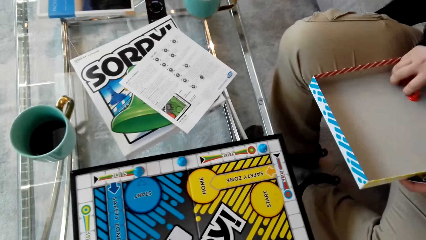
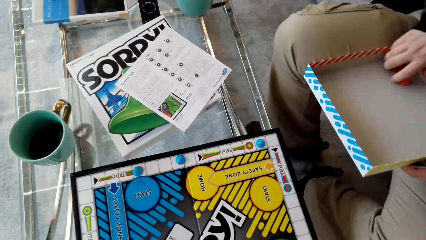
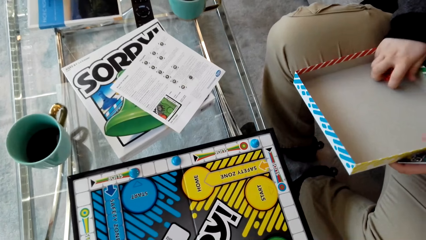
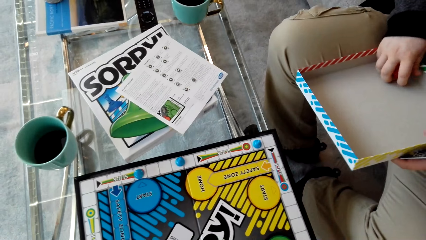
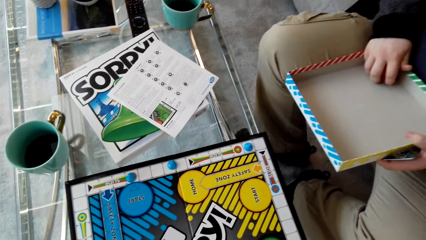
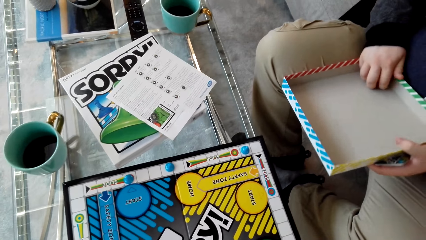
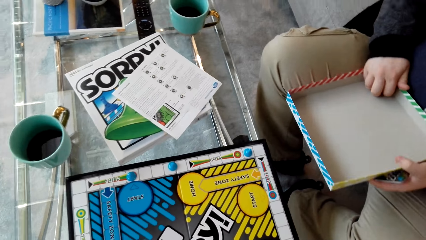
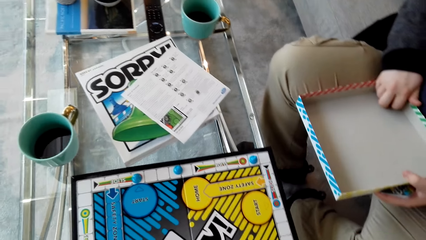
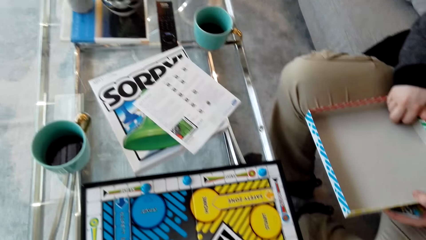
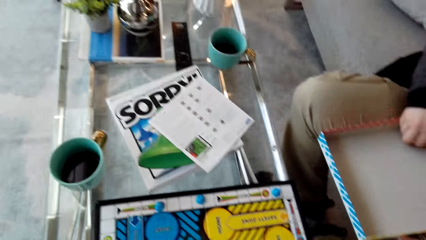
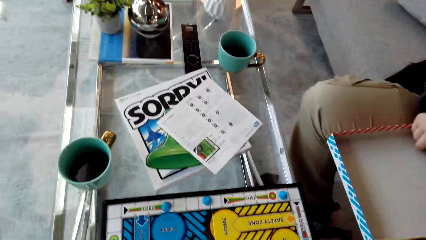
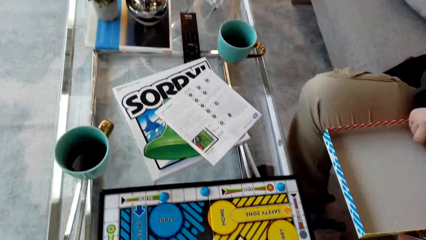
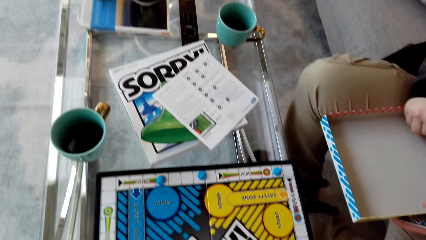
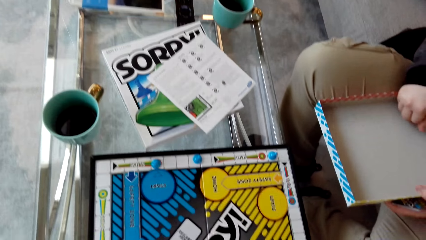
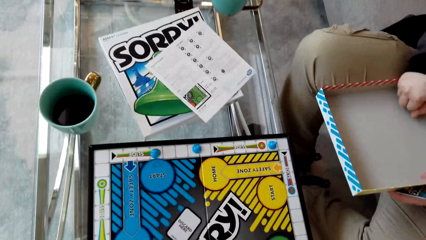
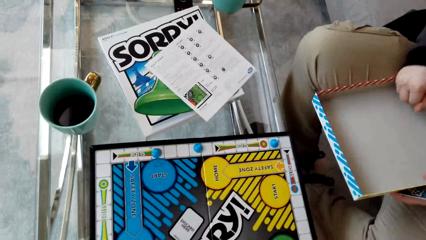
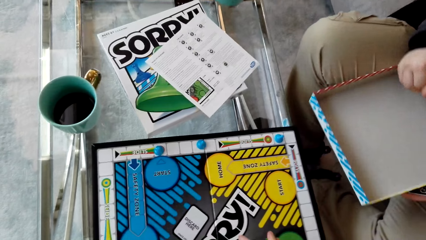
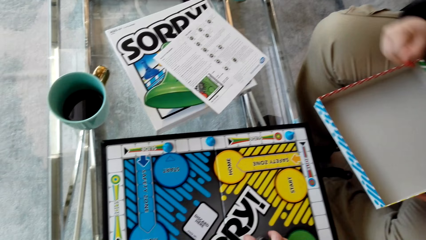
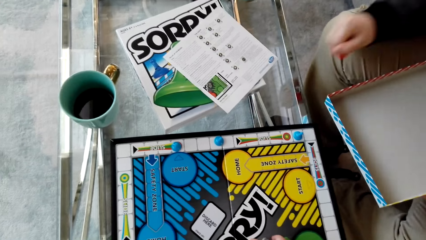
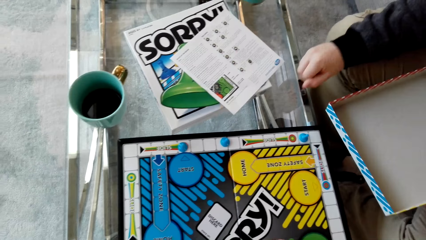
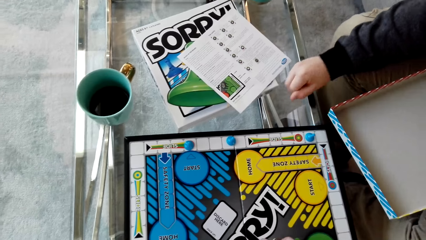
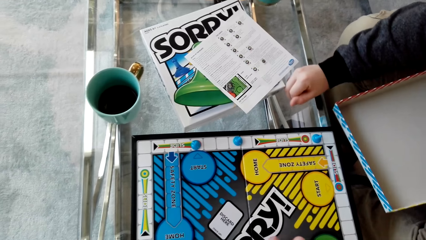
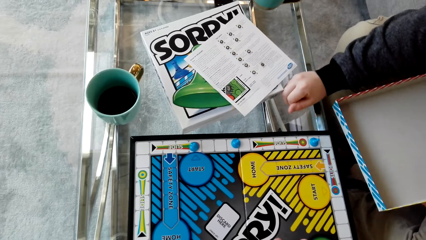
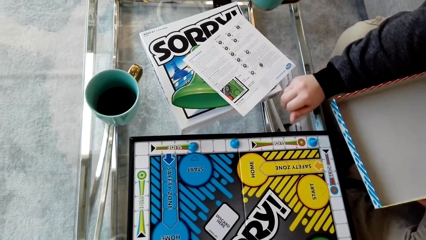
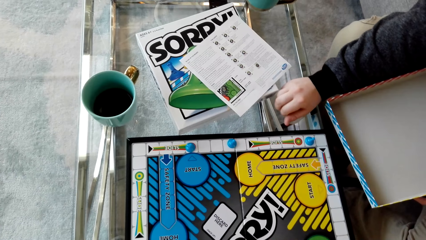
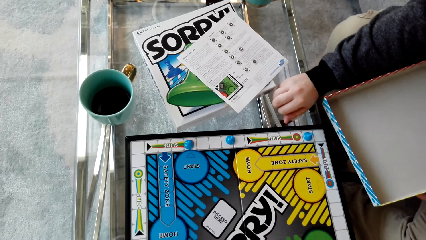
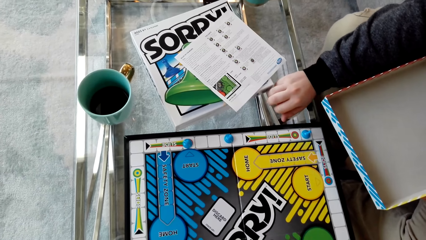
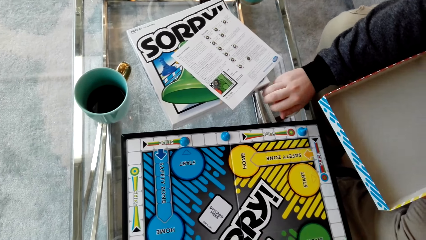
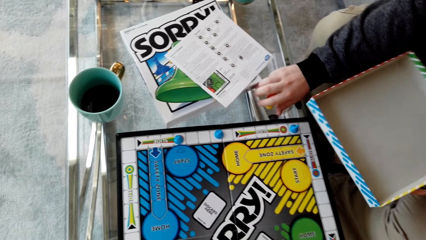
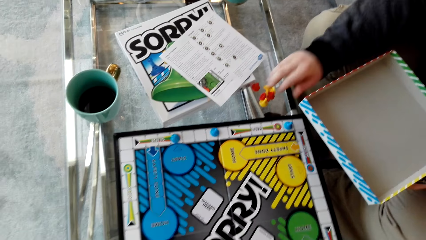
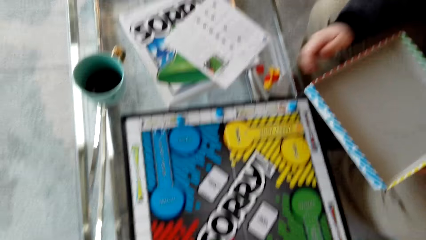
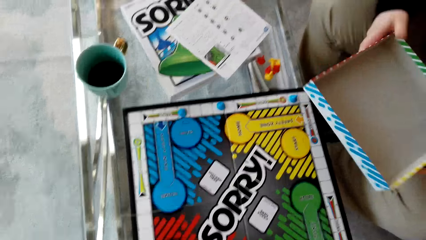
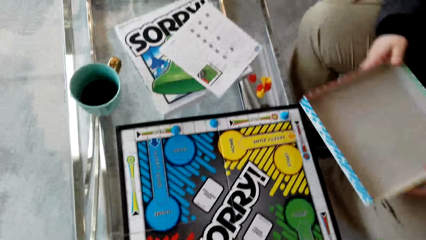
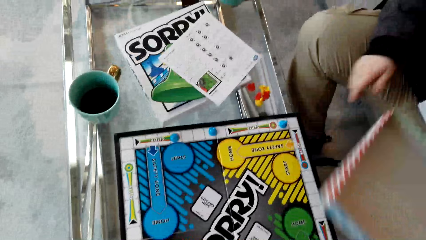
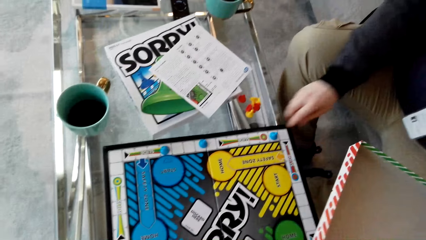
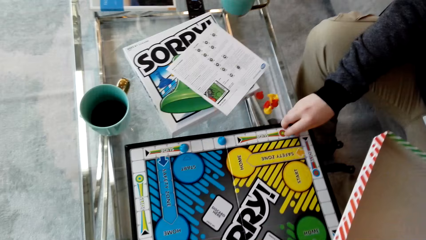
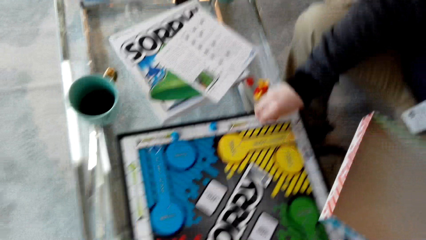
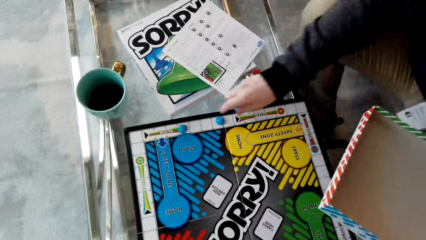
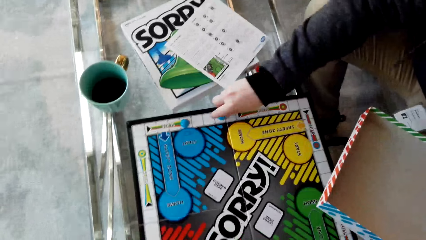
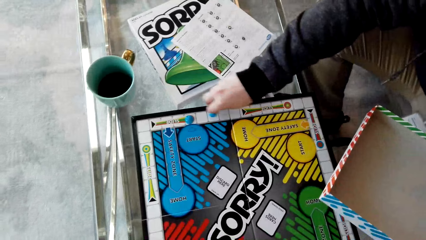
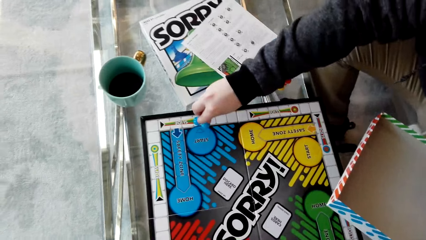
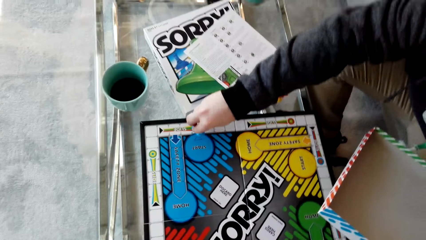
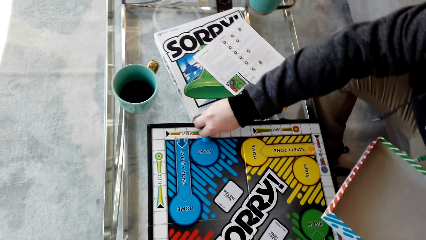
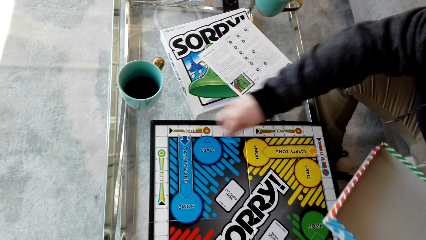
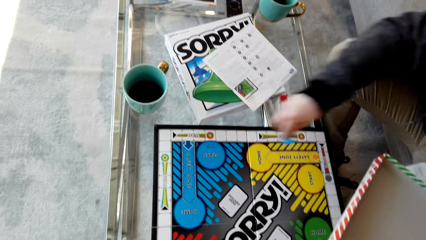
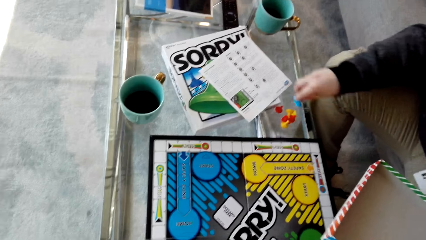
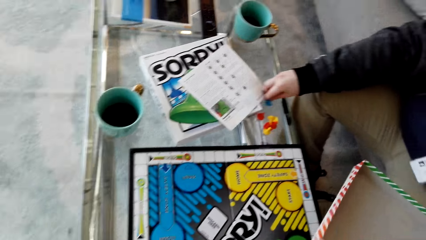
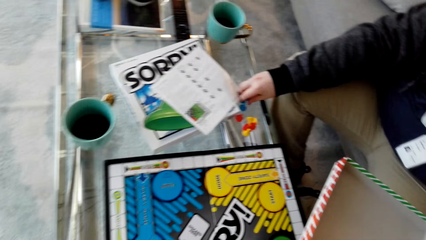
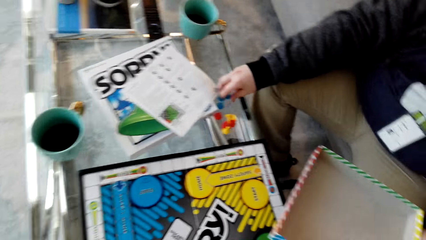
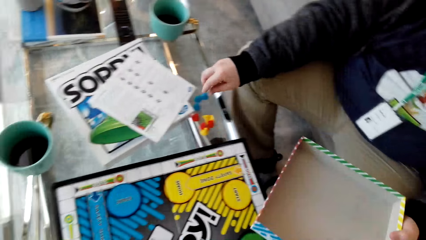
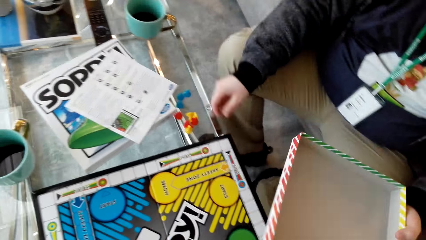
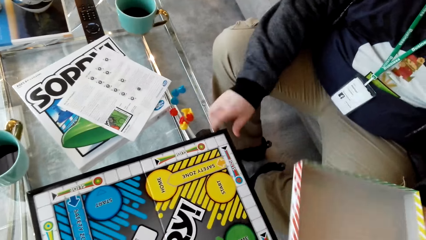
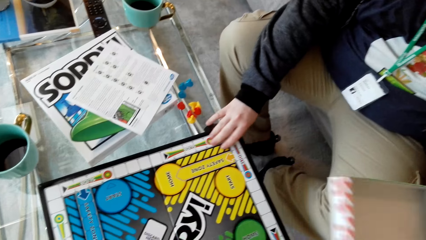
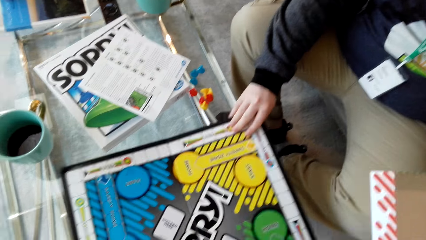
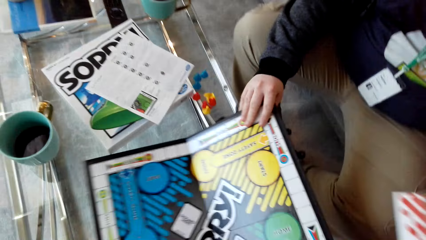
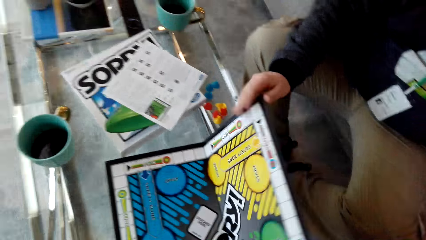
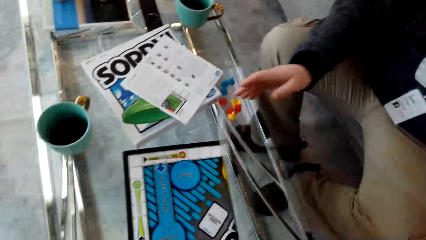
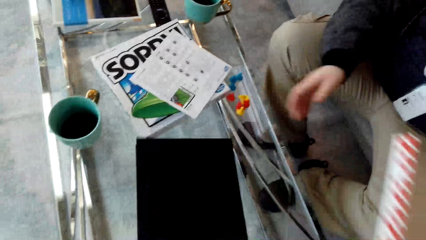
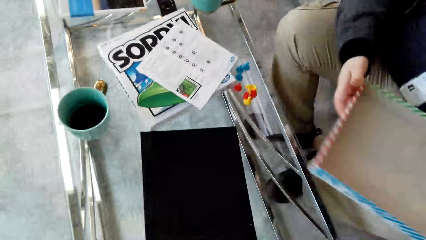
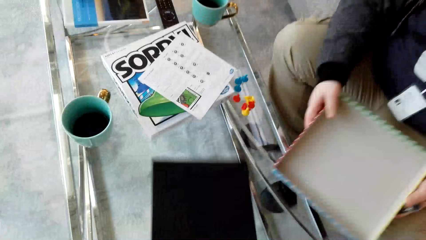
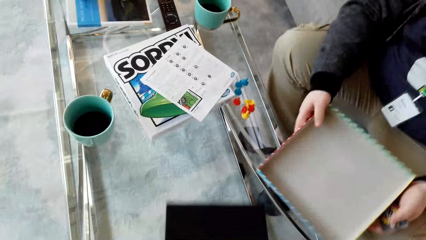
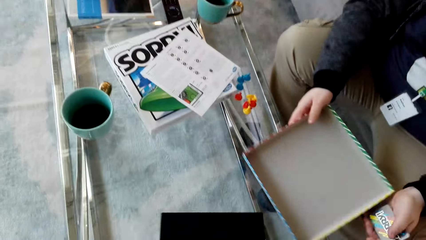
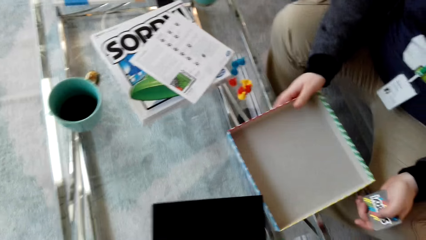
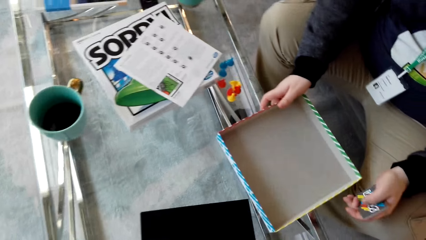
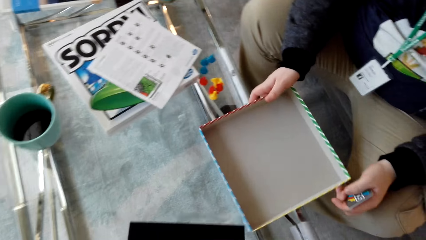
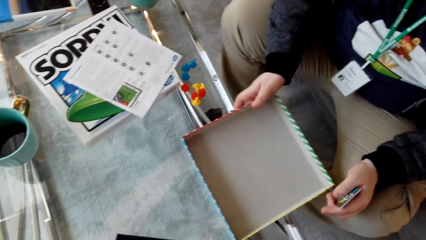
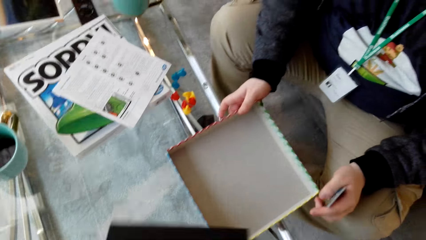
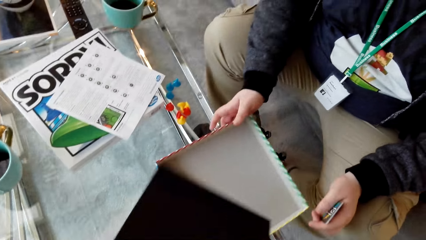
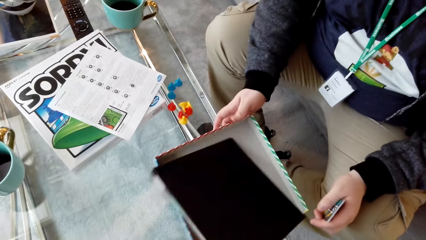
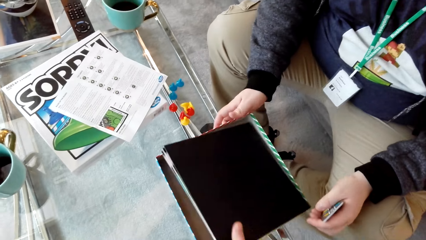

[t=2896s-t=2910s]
A man picks the dice. The man puts the pawns on the table and drops the dice. The man picks the dice, moves the dice, picks the pawns from the chess board, picks the dice, and drops the dice. The man puts the pawns on the table, moves the board, and folds the chess board. The man drops the box.

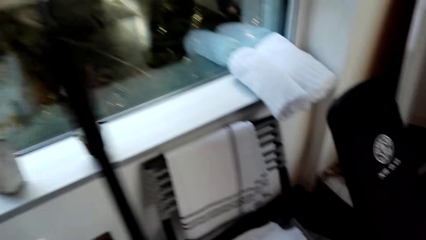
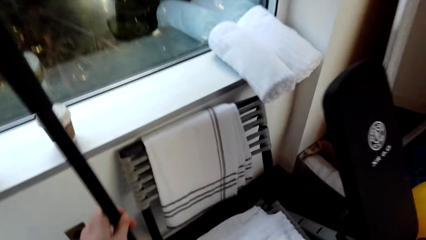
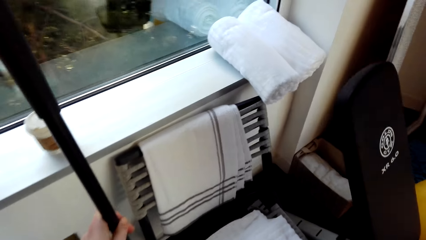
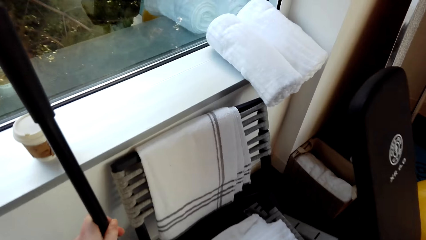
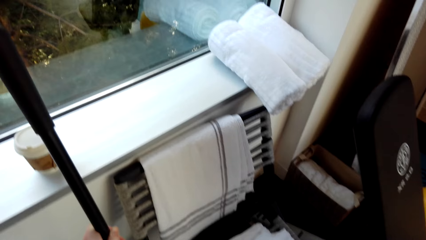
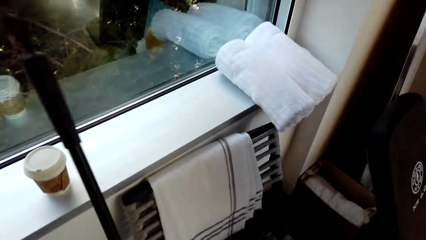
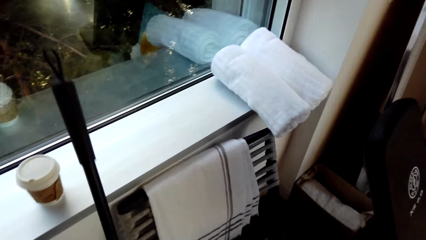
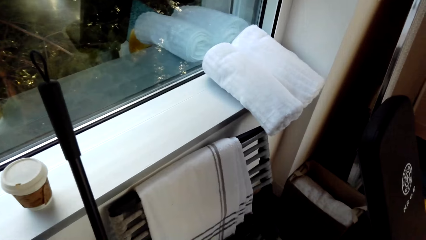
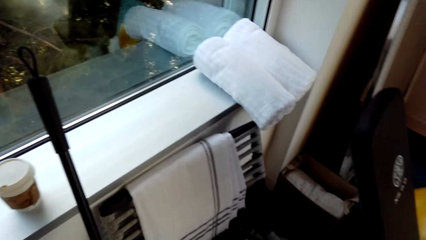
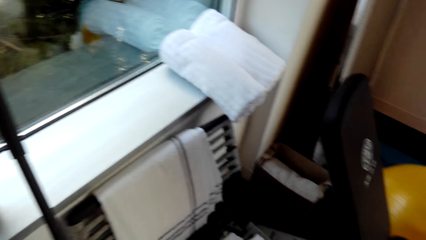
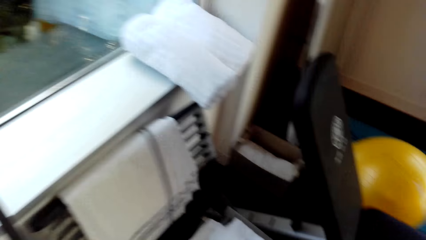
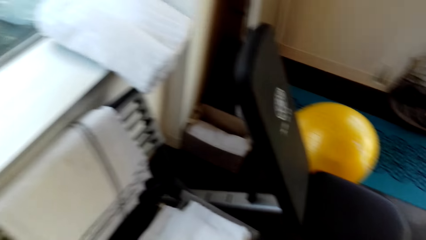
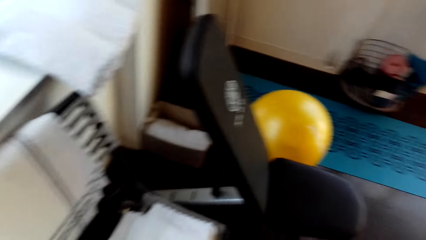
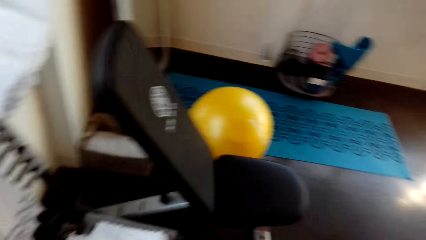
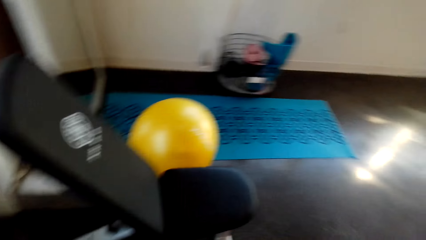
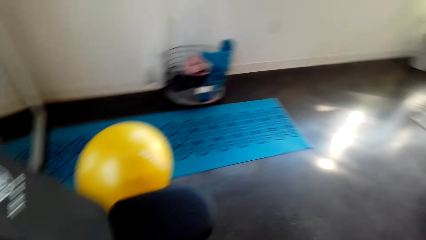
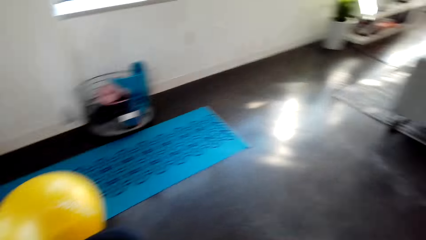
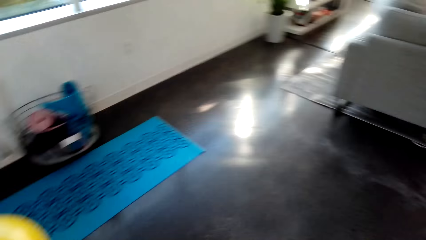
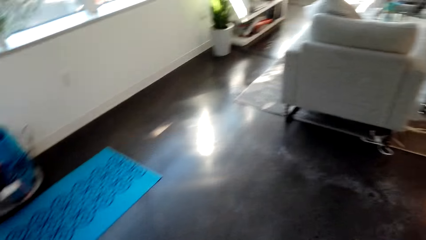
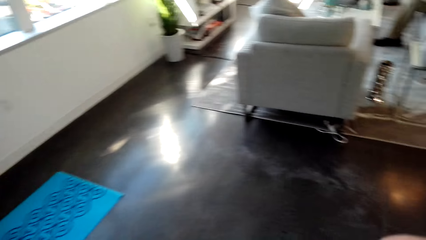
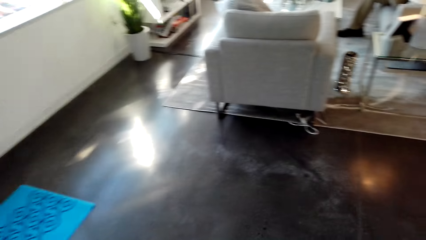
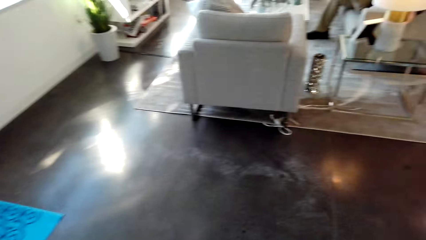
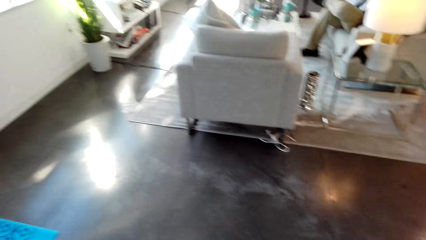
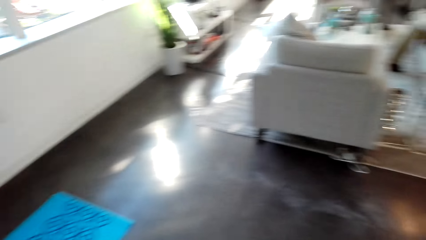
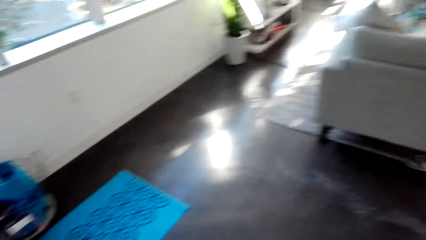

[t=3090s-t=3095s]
The camera wearer puts the brush against the wall. They walk around.
